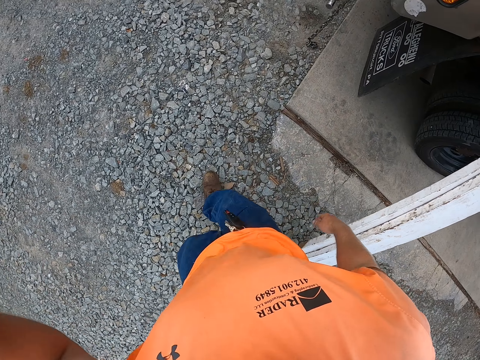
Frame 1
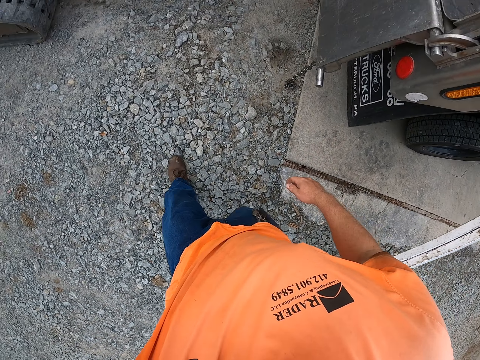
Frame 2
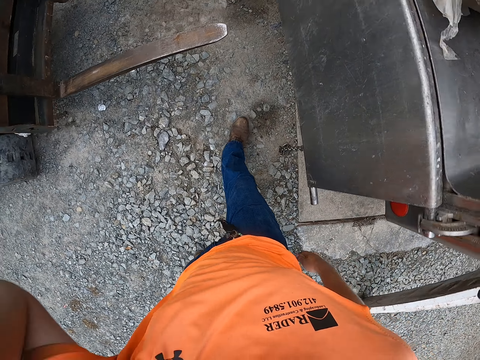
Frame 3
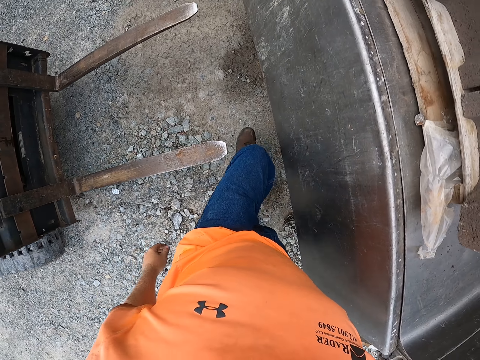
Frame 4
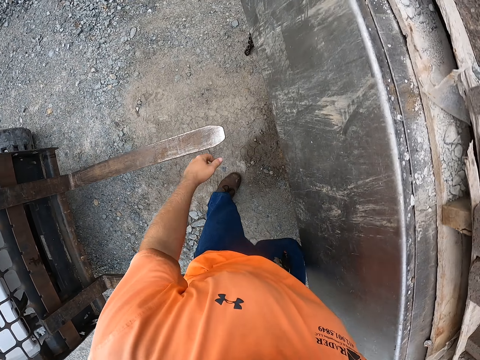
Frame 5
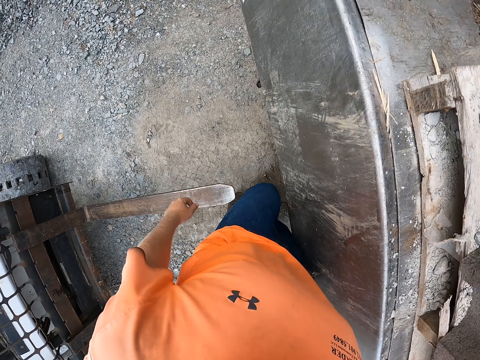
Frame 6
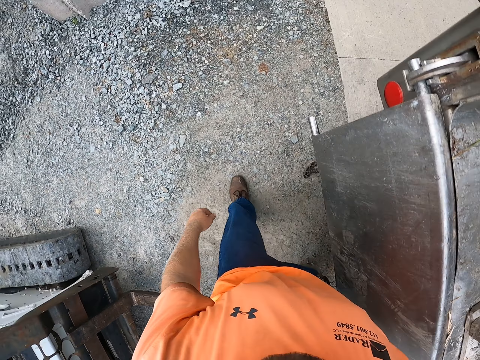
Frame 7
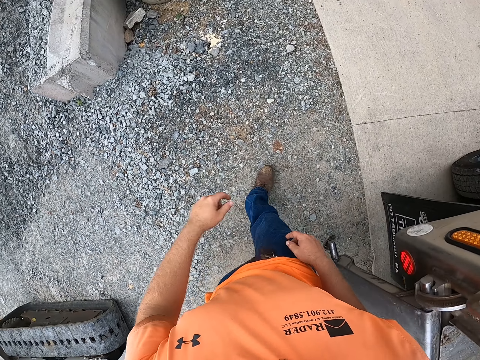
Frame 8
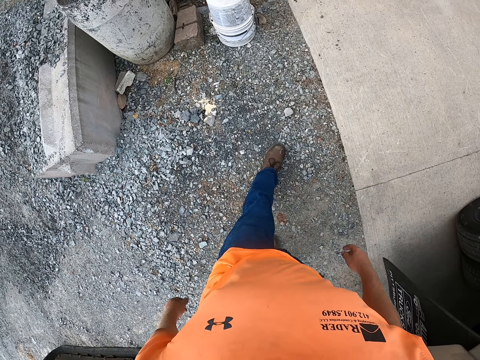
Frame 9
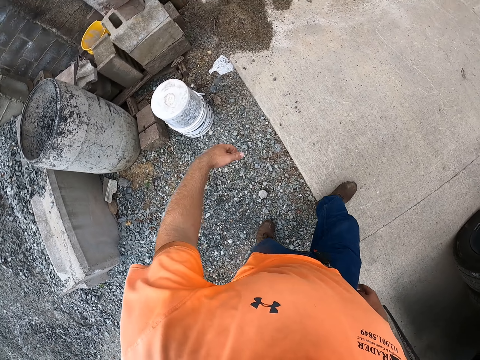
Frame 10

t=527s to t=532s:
The camera wearer raises his left hand.
